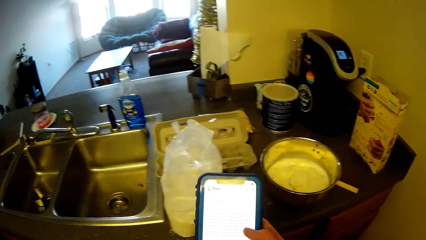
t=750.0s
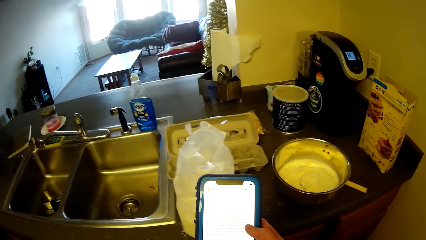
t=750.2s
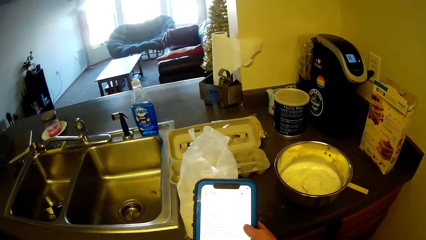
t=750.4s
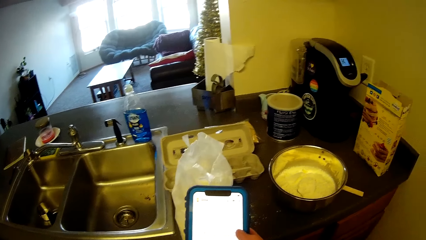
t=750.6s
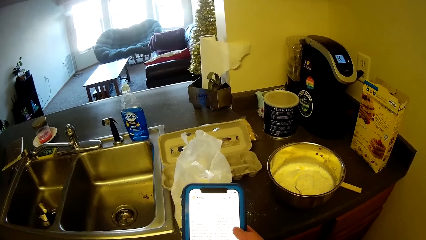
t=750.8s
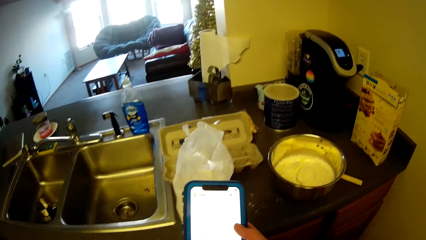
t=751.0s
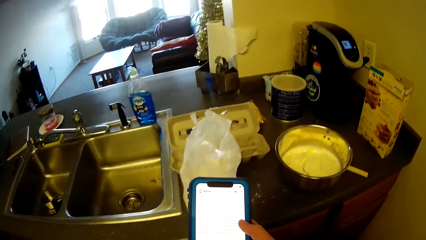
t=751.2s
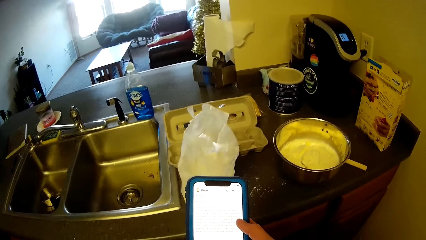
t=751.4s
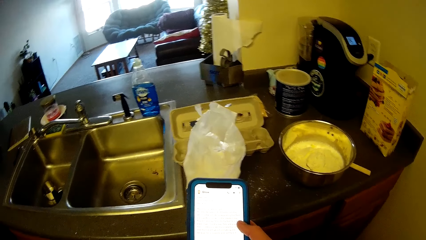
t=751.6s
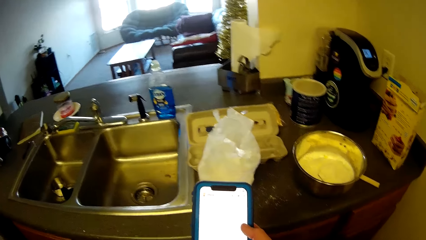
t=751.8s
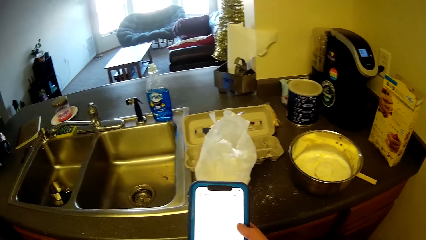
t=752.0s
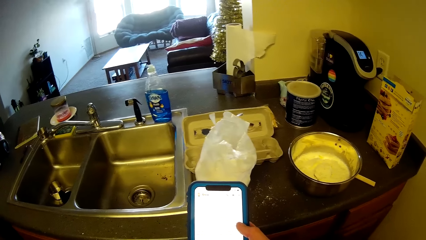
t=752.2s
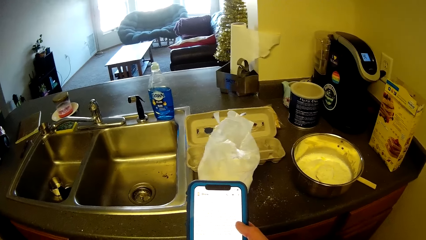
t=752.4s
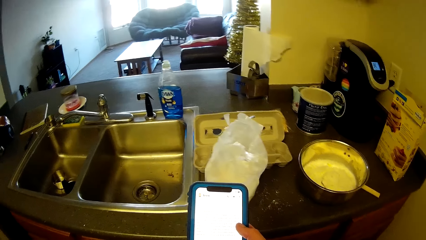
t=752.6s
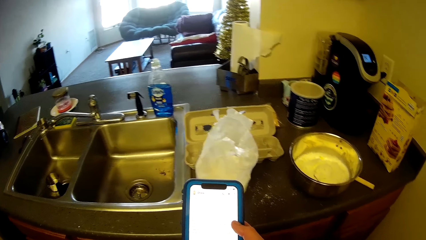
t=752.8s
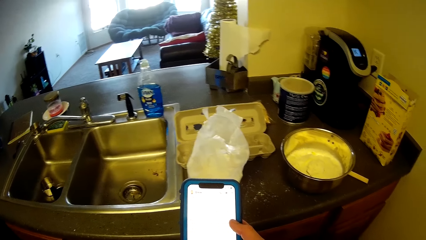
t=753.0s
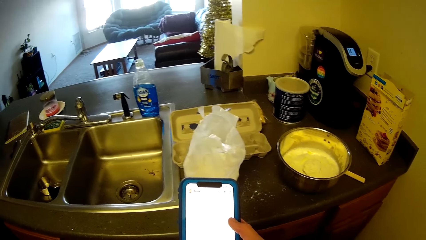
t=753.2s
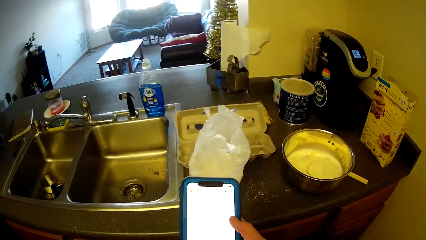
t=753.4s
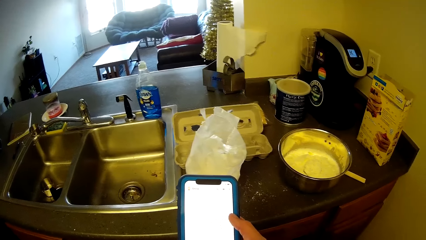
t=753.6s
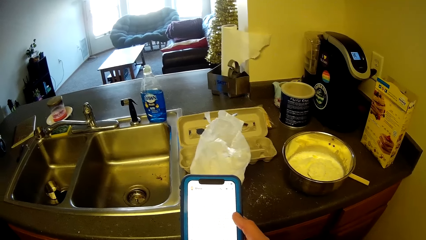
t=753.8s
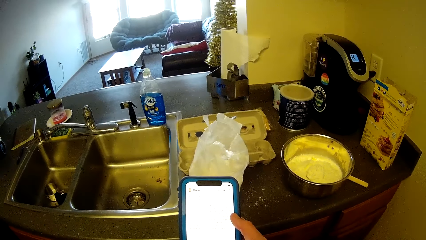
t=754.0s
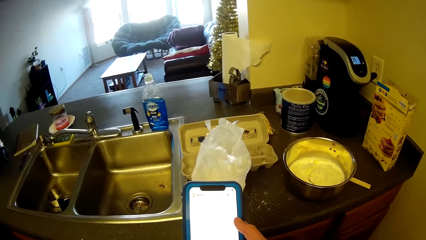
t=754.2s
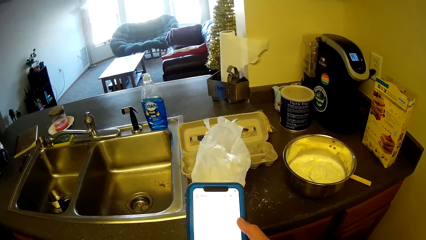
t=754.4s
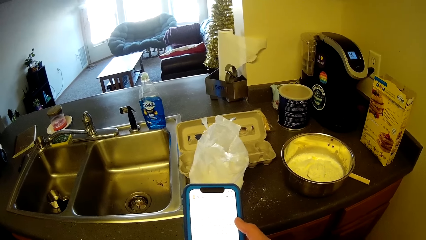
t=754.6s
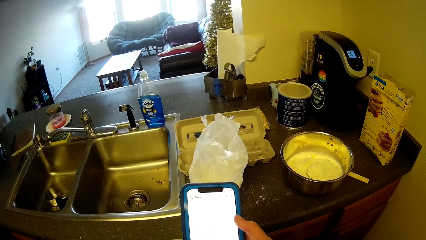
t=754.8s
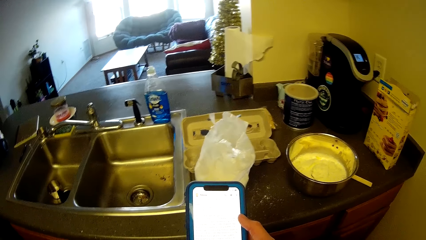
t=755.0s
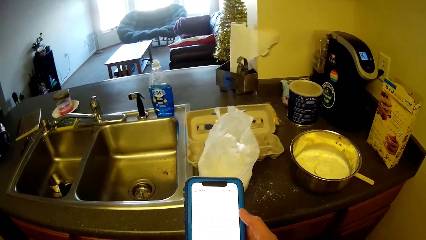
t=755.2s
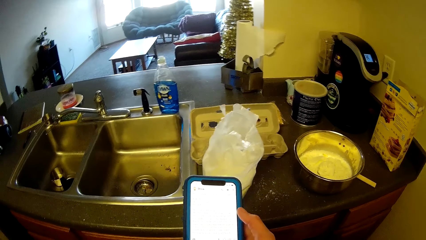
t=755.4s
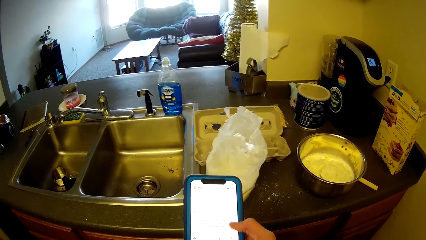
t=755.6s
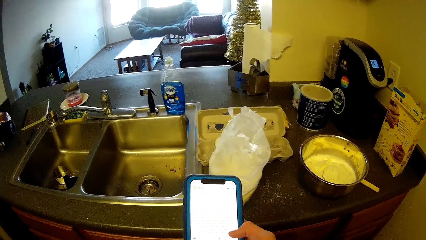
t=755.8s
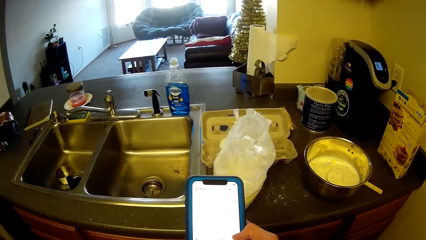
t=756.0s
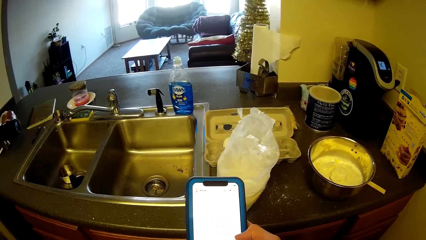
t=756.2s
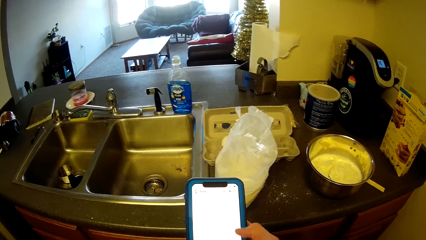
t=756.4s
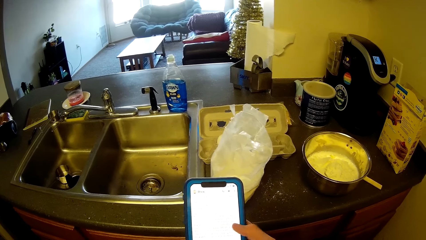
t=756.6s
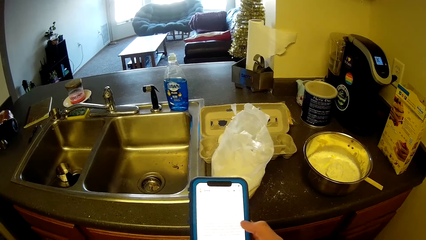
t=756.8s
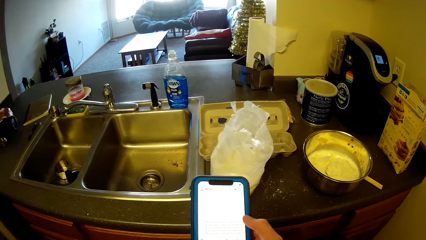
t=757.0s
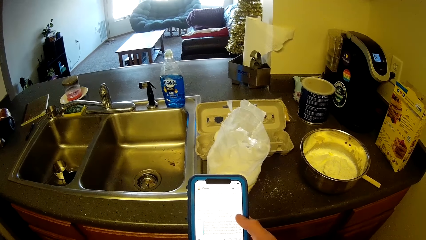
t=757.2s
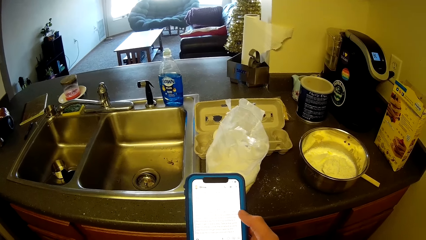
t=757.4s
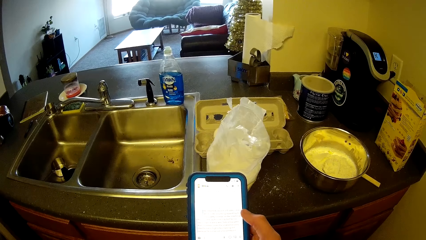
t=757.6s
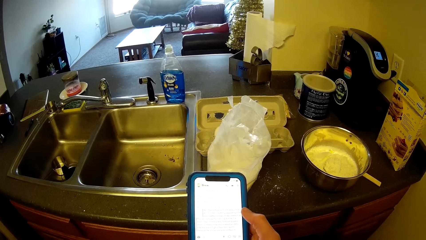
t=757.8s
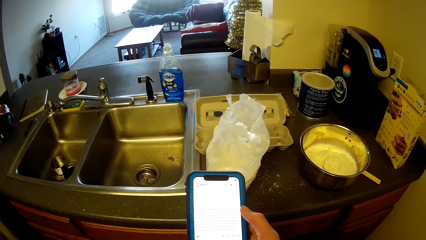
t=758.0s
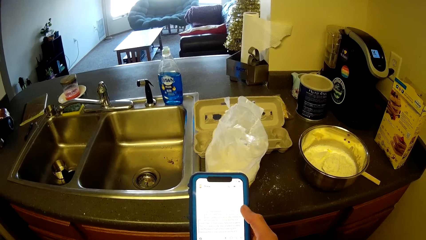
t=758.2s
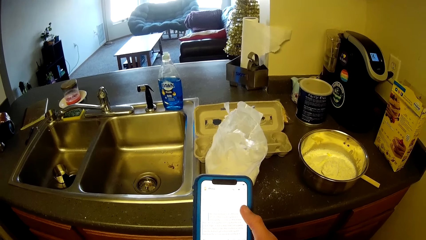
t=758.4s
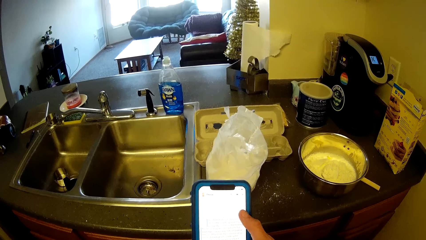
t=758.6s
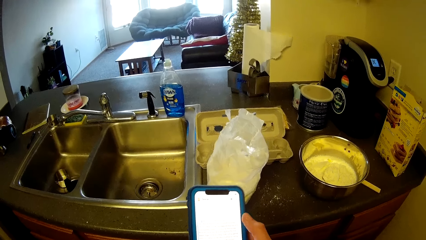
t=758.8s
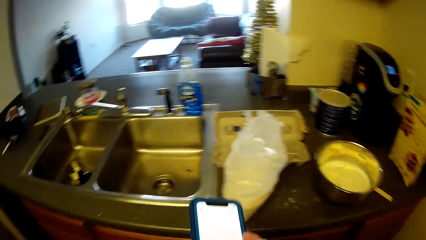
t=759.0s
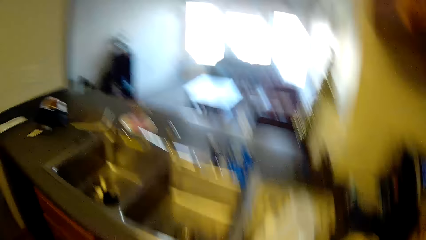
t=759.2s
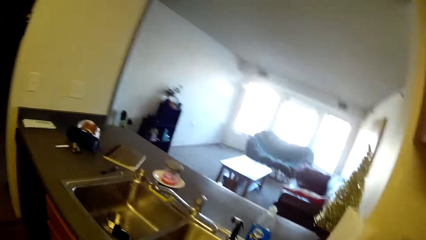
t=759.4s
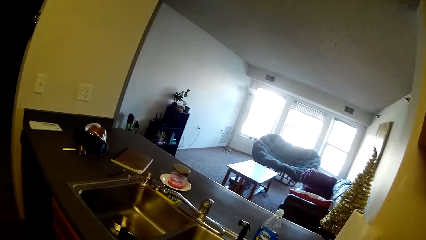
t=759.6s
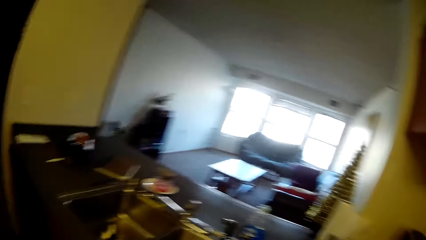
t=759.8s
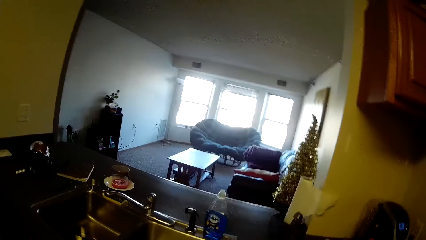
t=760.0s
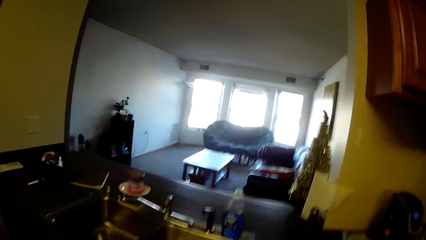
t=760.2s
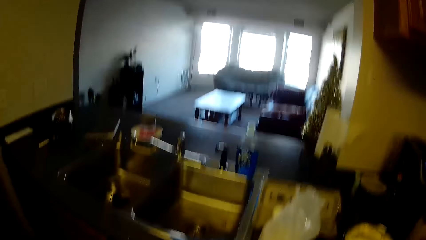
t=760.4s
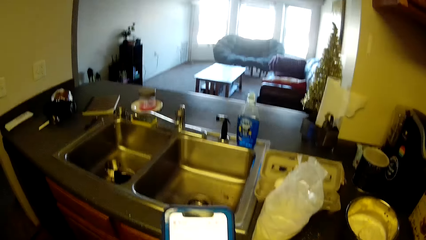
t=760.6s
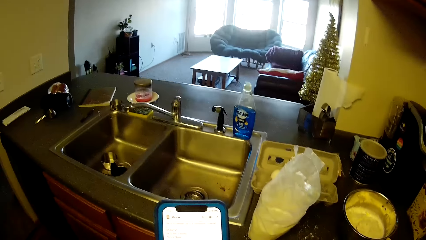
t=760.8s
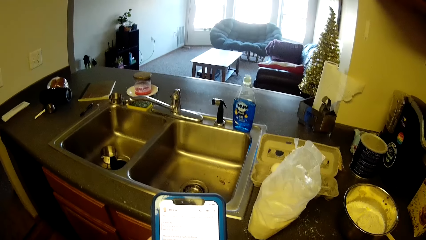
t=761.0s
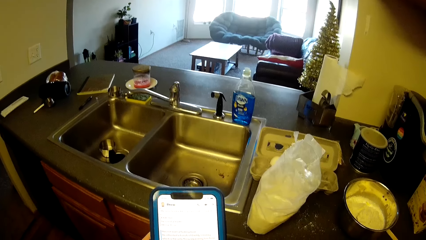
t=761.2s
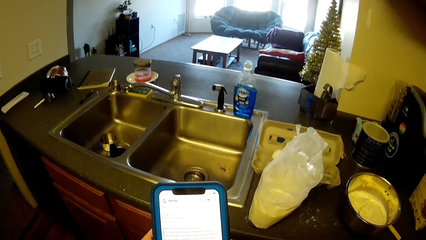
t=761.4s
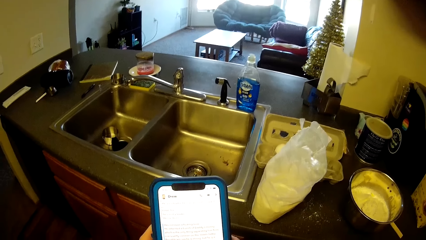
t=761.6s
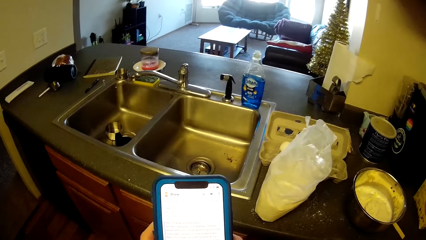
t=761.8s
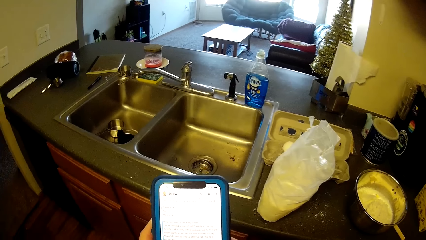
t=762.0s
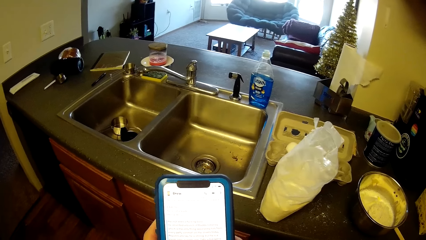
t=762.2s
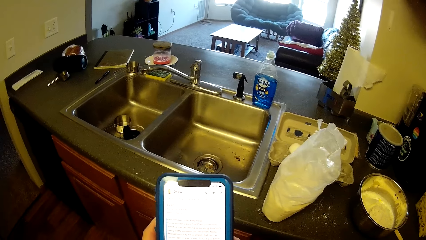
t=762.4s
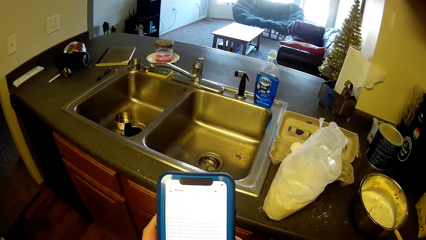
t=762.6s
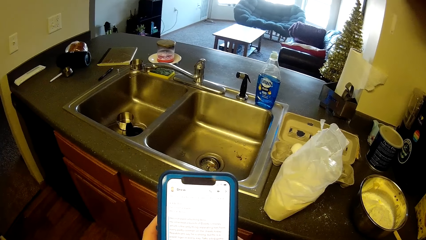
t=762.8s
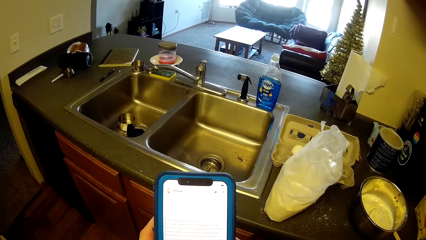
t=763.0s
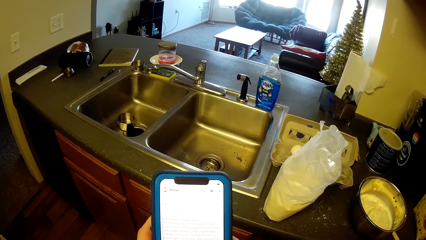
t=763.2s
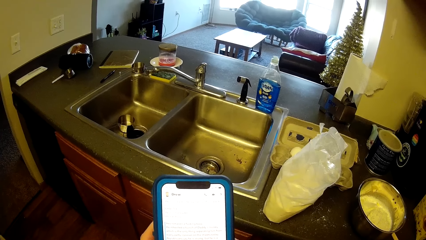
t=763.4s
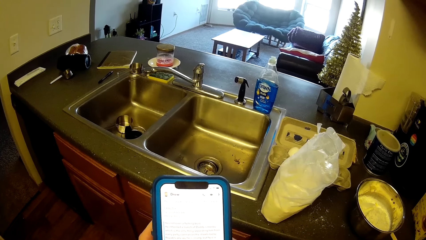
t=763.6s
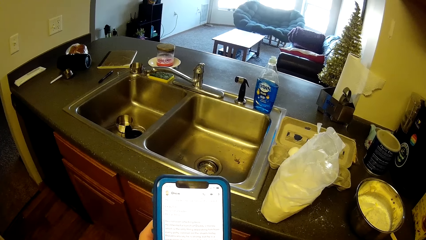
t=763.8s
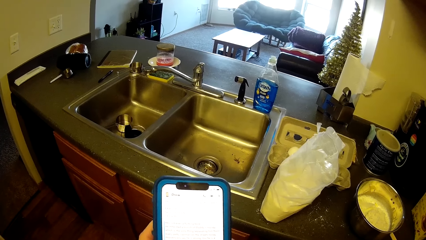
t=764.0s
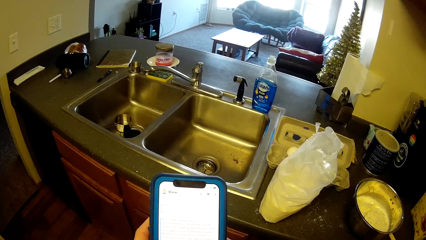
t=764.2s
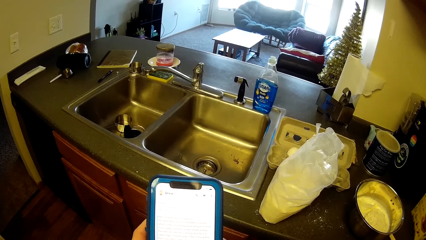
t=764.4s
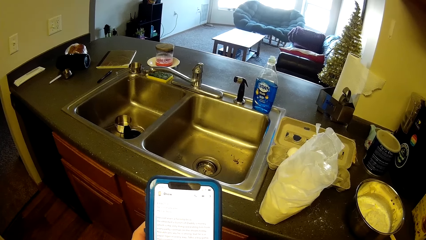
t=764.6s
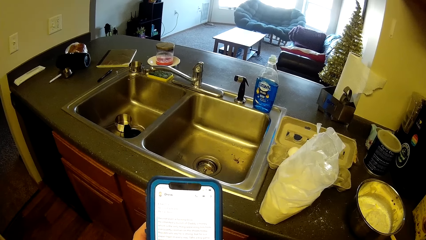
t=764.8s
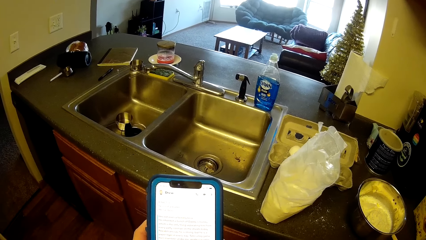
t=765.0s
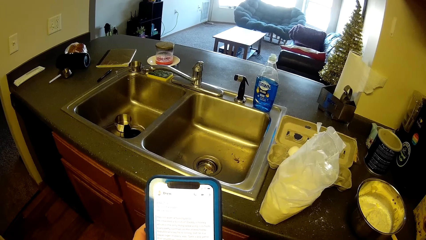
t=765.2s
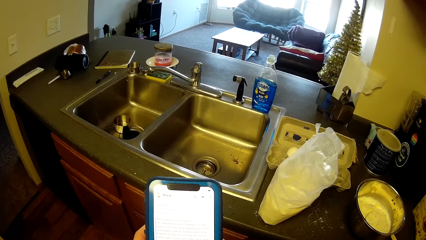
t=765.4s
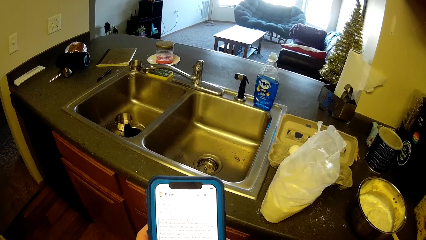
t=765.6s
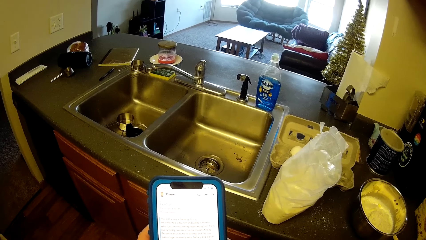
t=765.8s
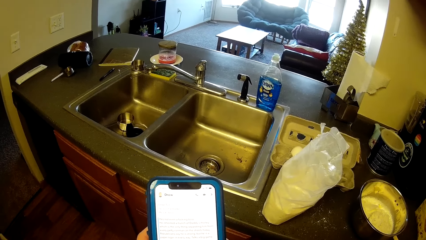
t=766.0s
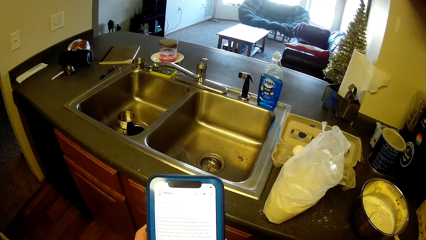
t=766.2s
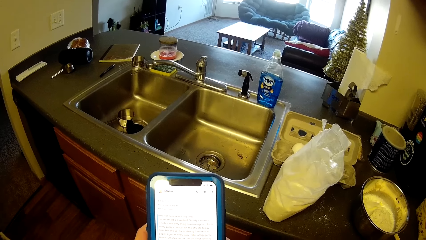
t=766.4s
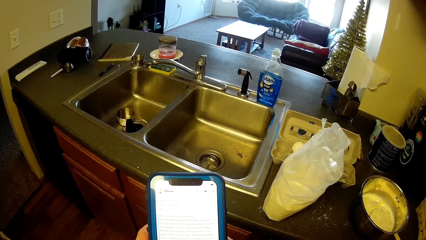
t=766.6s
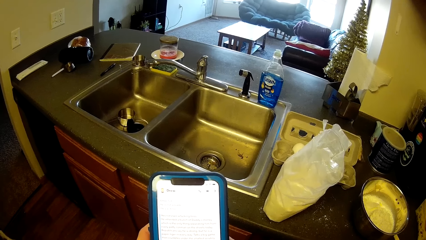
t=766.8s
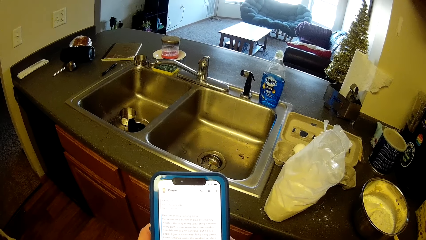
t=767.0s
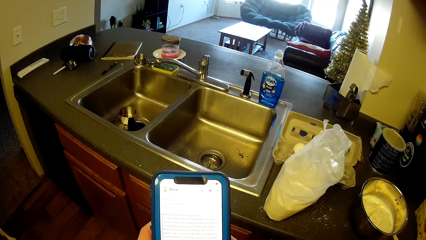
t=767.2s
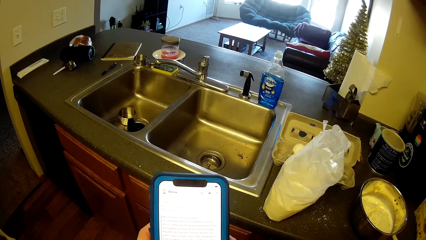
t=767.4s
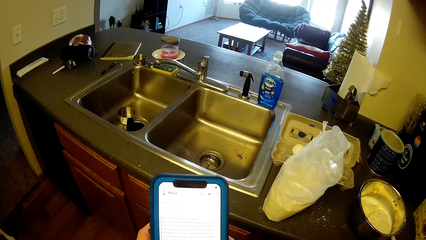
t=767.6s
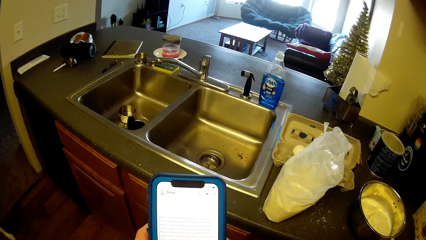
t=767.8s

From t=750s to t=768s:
The camera wearer looks at the sitting area briefly. They resume pressing the phone.
